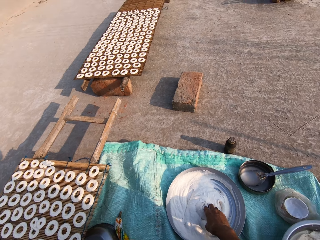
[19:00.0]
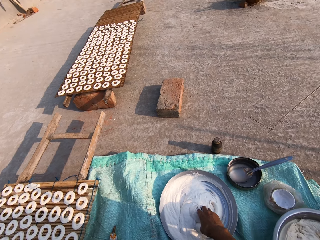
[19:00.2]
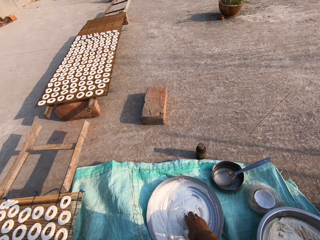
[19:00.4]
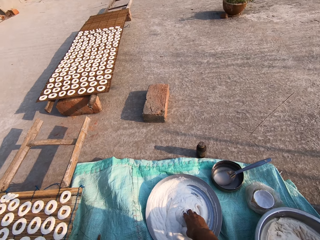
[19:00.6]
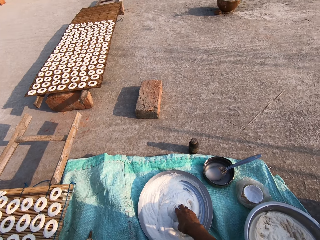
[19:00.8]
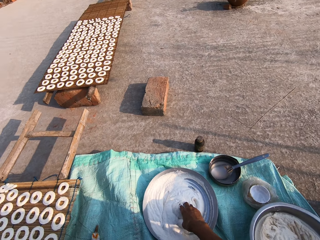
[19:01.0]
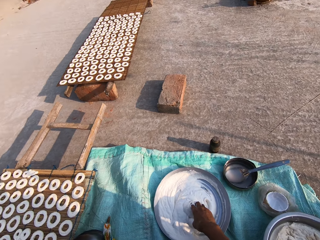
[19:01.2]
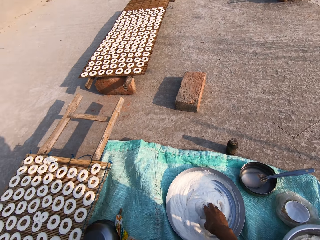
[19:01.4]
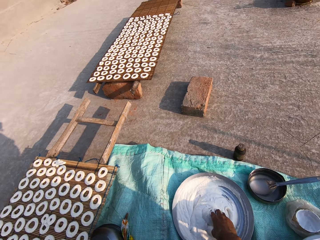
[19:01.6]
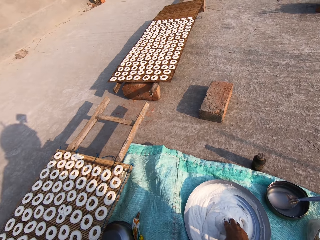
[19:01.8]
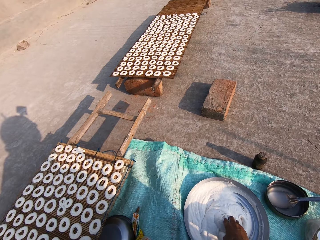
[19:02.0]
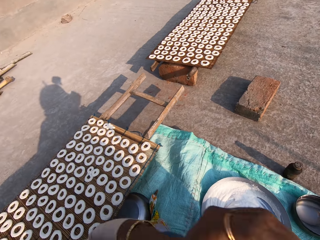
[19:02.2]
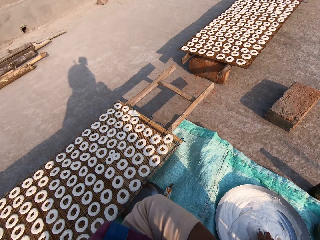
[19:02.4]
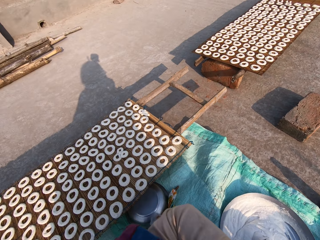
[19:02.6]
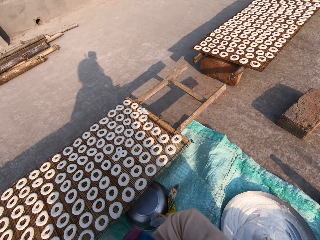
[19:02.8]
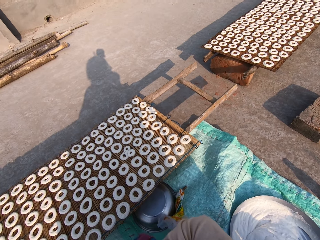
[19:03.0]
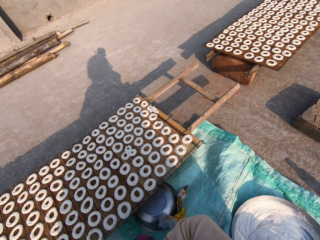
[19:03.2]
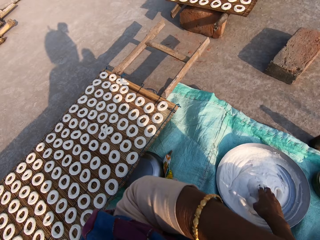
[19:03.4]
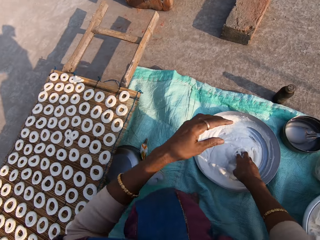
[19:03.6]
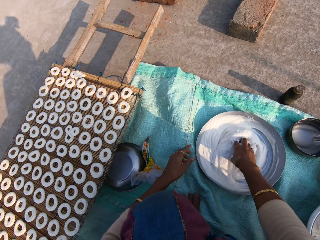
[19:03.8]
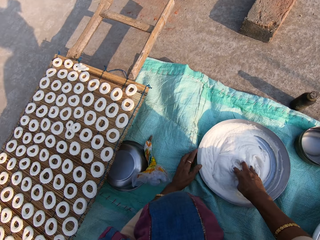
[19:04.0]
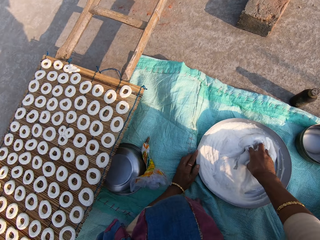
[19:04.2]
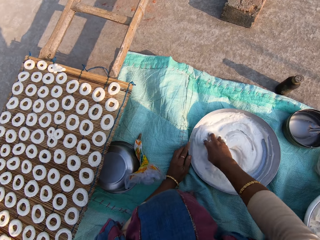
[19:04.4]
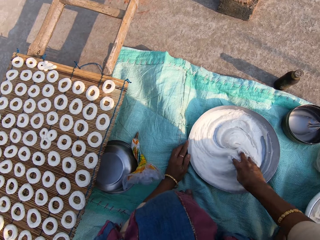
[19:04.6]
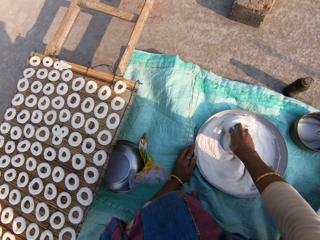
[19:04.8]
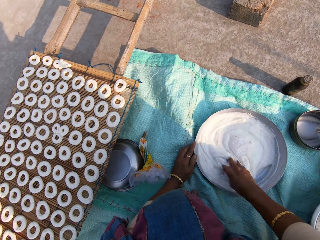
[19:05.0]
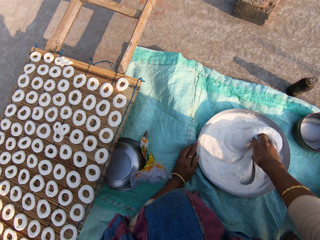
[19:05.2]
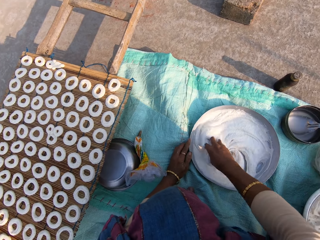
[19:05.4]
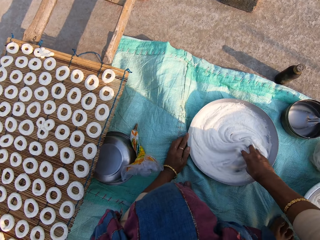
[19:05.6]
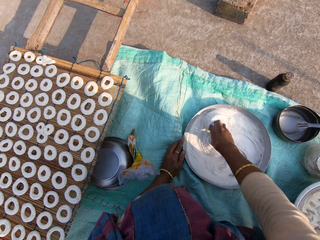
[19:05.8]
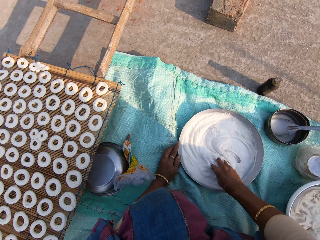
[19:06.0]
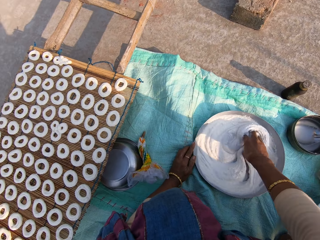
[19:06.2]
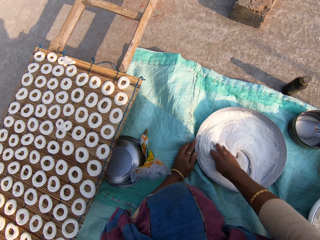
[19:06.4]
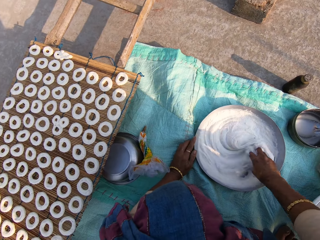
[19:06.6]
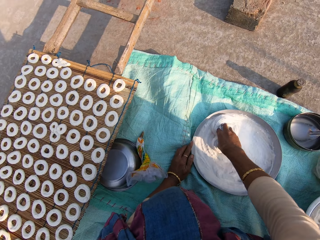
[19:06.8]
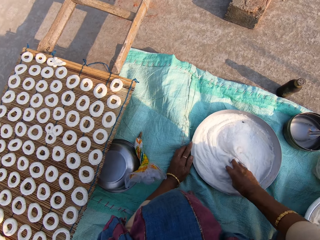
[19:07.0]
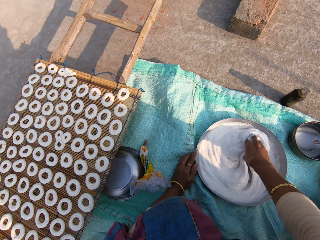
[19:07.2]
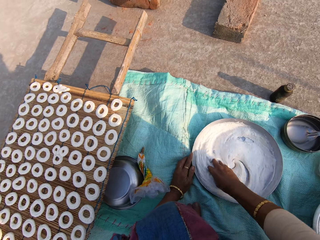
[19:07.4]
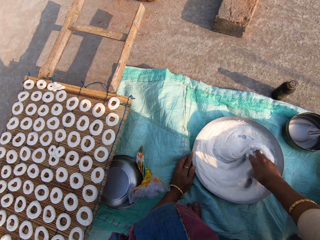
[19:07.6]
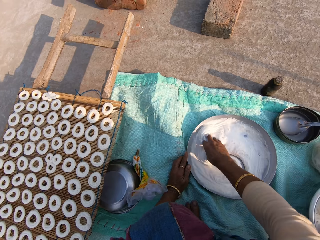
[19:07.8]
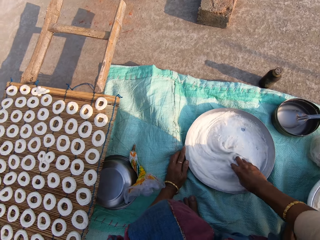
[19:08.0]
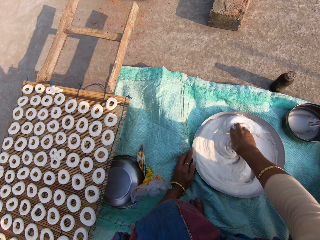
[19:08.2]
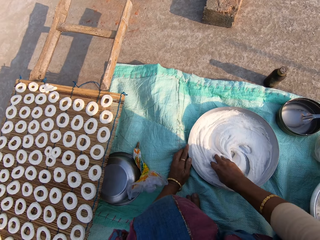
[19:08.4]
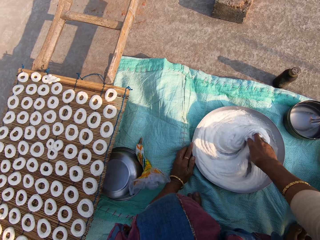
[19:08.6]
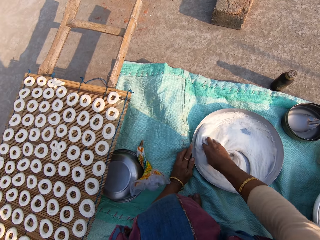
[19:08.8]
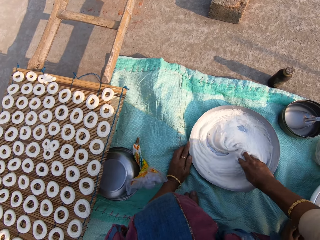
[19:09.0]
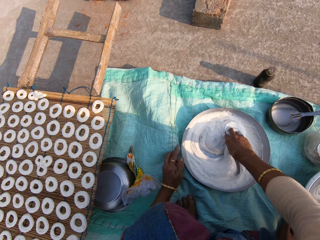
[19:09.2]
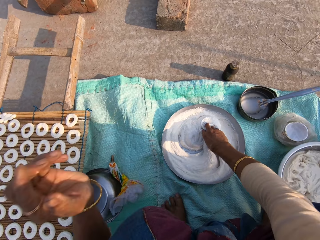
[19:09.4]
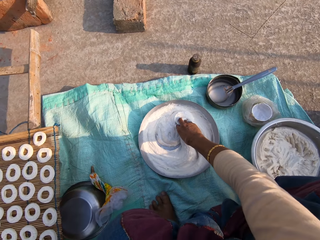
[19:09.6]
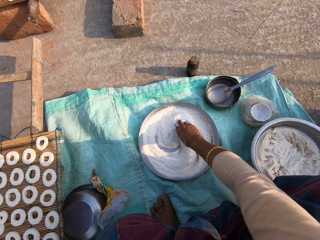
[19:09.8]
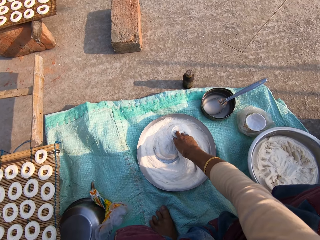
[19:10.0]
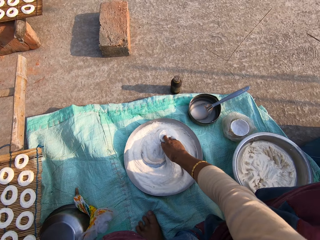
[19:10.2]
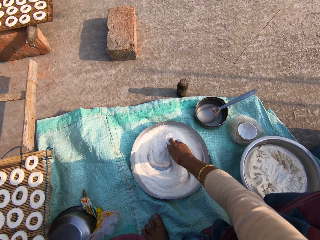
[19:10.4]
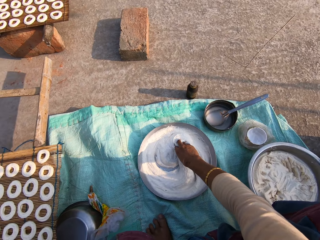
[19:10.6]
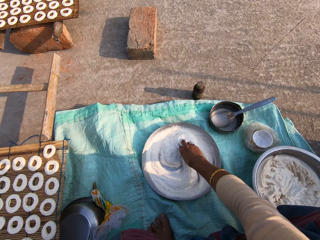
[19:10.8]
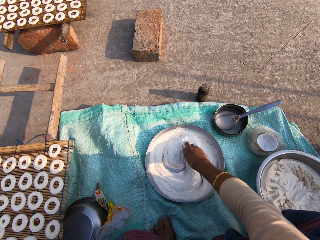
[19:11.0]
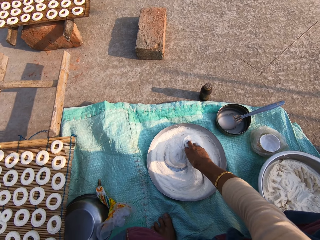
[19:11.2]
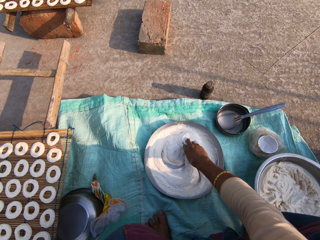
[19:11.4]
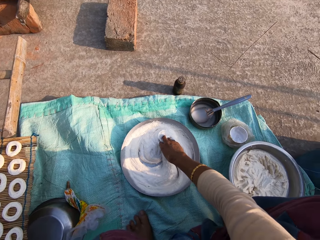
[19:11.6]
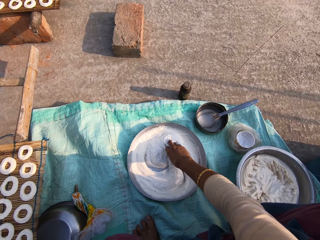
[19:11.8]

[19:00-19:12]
The camera wearer mixes the flour in the steel bowl with his right hand. He adjusts the camera on his head.

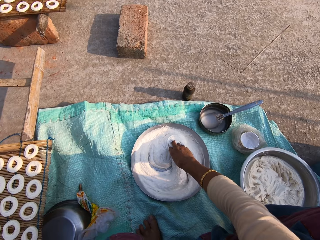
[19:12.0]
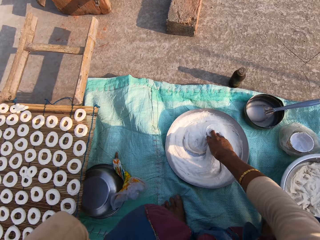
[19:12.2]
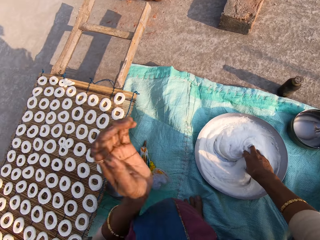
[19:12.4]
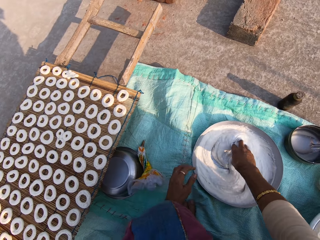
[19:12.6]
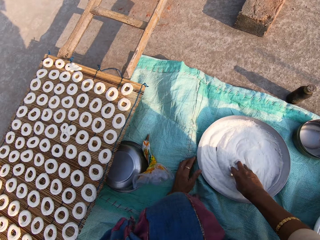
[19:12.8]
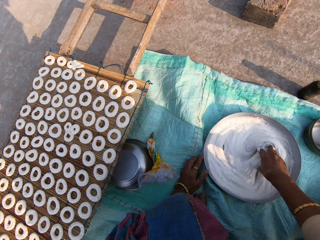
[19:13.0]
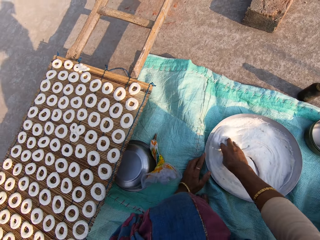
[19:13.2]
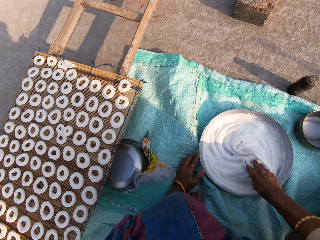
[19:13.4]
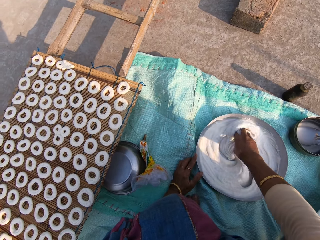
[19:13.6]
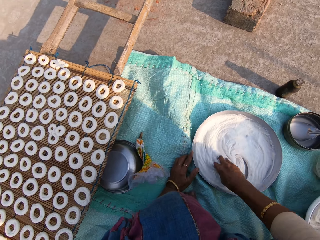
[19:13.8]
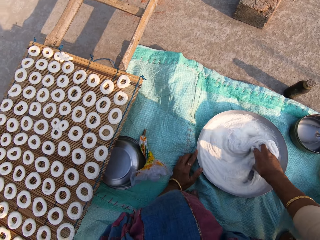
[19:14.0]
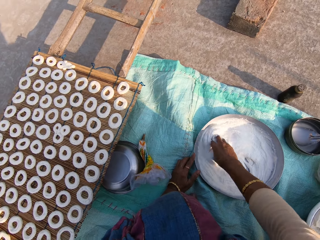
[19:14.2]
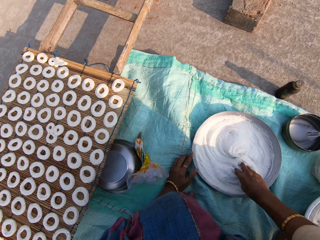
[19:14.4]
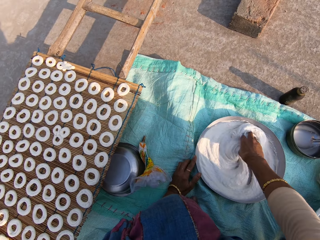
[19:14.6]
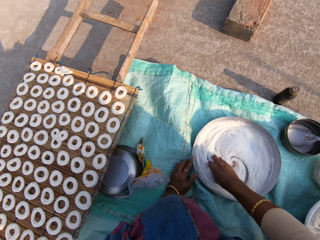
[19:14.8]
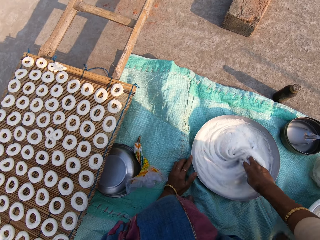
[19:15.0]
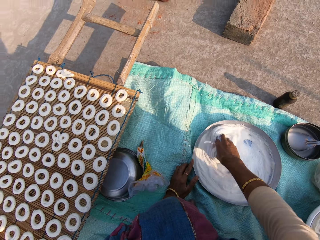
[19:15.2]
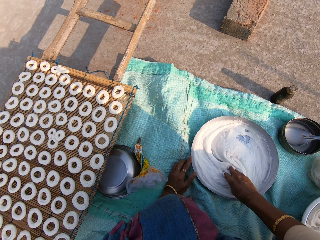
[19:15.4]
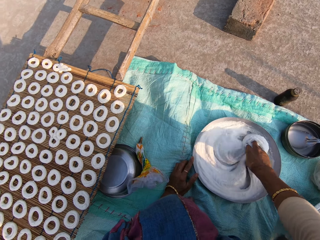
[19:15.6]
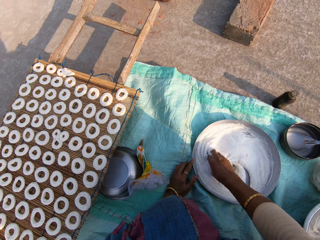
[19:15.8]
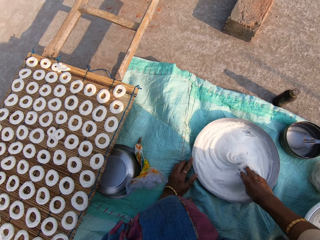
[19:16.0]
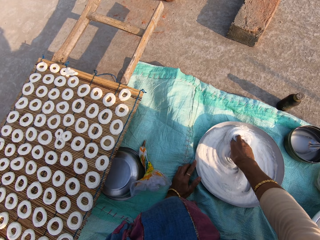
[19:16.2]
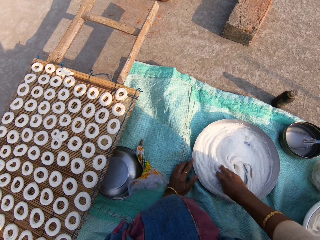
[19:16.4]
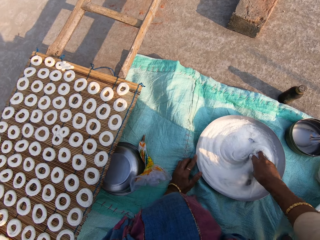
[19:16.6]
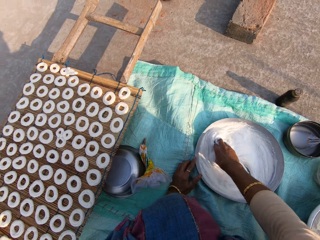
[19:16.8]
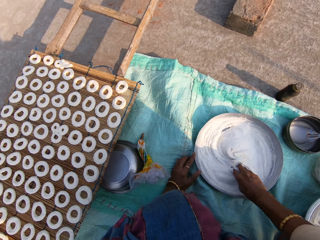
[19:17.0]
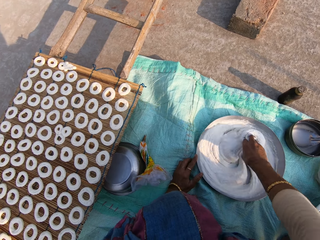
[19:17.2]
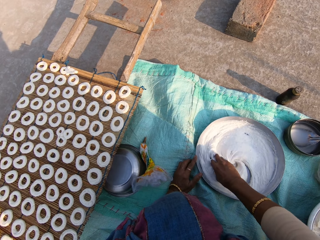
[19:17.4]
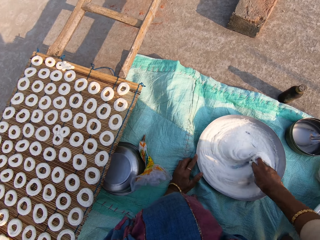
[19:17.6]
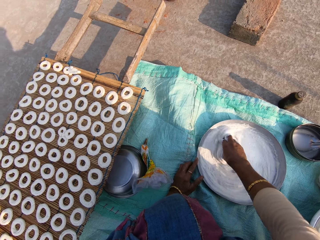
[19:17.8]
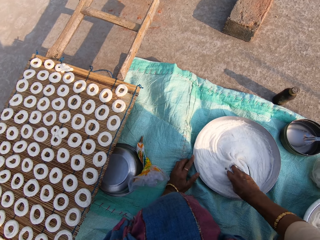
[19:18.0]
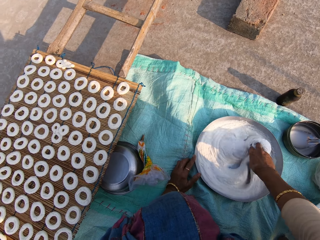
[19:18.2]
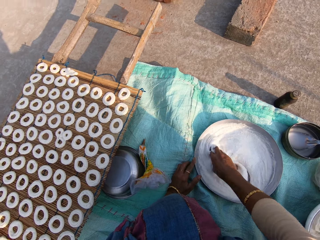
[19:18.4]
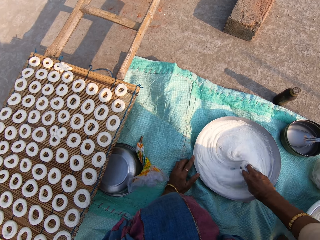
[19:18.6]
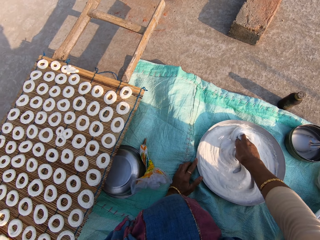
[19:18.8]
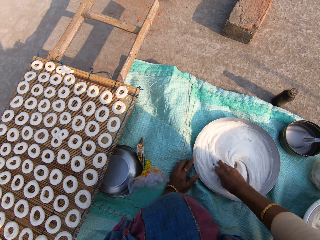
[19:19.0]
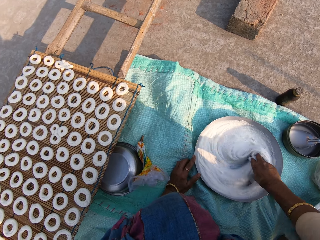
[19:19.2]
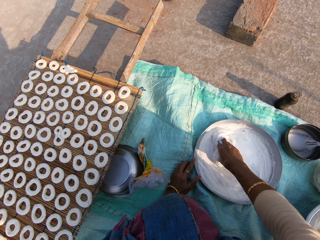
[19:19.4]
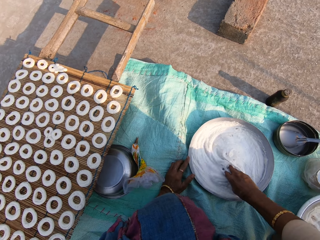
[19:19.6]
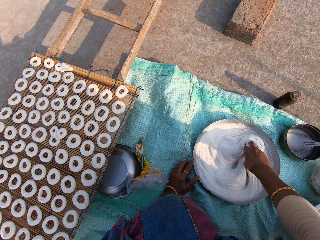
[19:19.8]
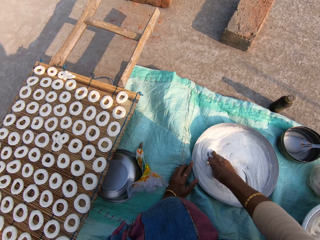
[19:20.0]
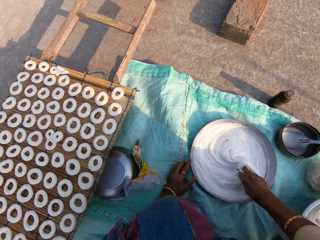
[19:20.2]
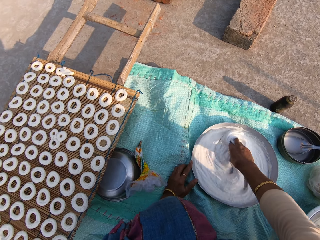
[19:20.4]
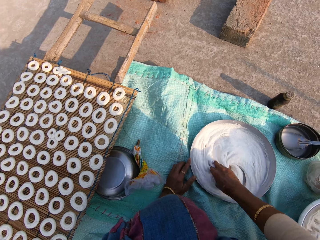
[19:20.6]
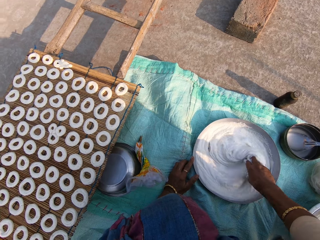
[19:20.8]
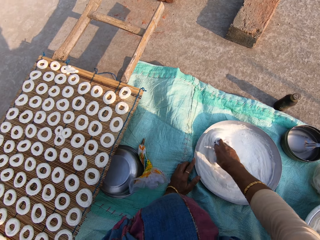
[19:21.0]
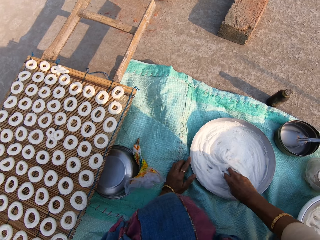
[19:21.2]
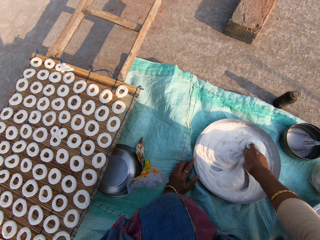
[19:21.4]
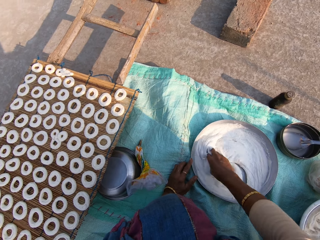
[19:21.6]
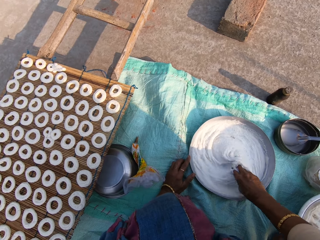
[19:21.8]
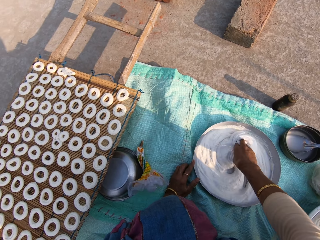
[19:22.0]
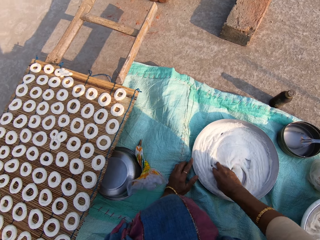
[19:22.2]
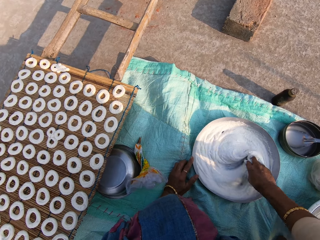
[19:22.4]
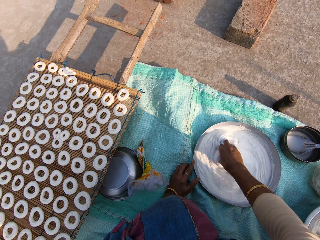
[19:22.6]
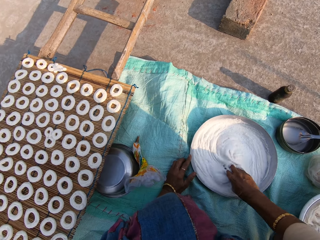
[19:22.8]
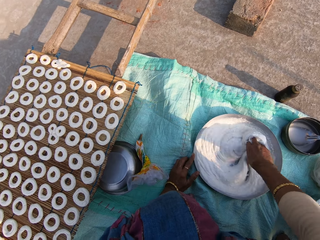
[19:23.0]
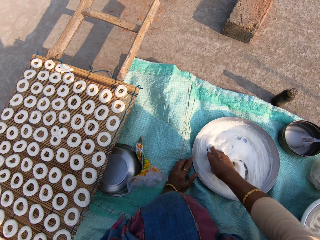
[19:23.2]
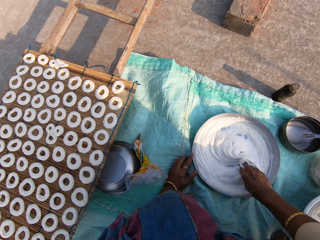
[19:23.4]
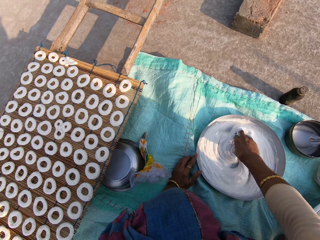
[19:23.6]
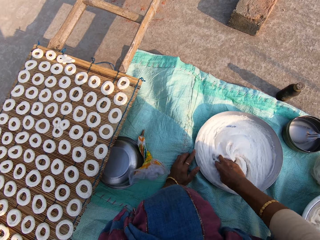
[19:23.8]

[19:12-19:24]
The camera wearer mixes the flour in the steel bowl with the right hand.
